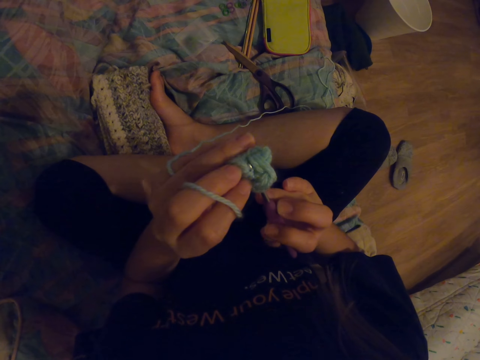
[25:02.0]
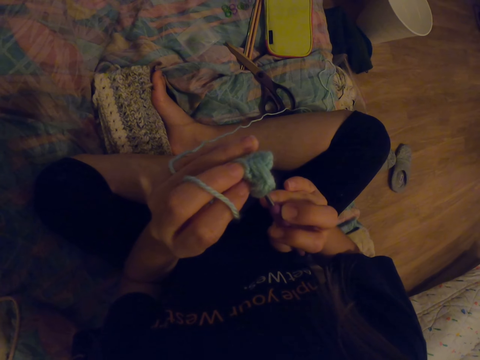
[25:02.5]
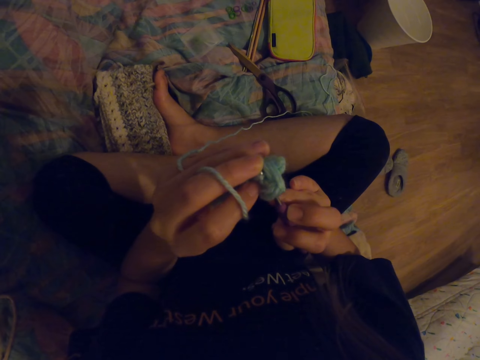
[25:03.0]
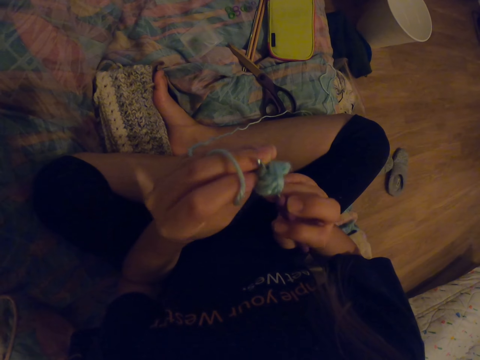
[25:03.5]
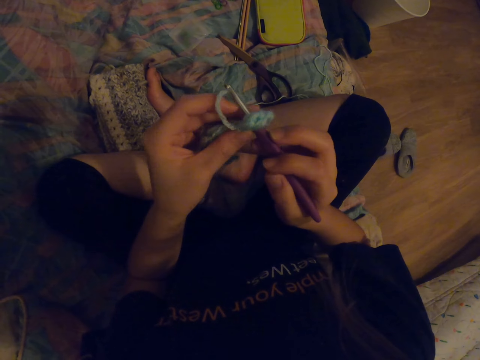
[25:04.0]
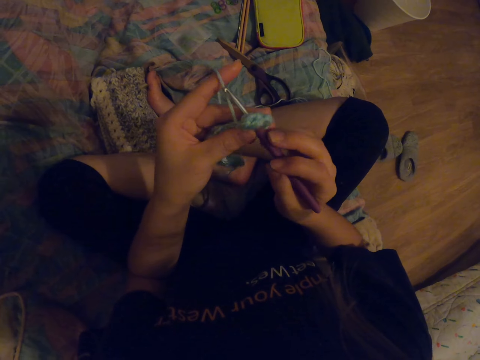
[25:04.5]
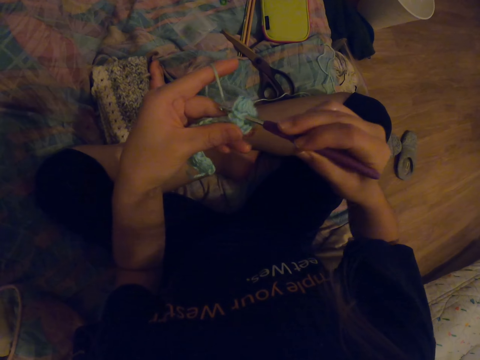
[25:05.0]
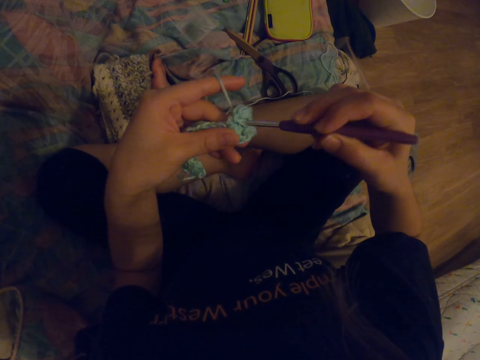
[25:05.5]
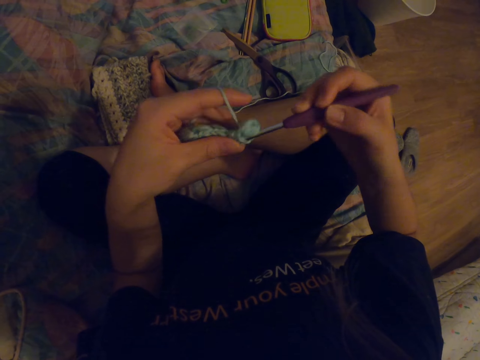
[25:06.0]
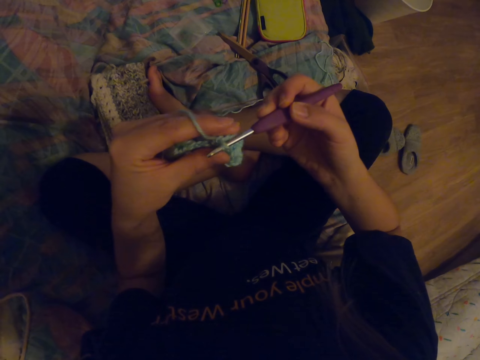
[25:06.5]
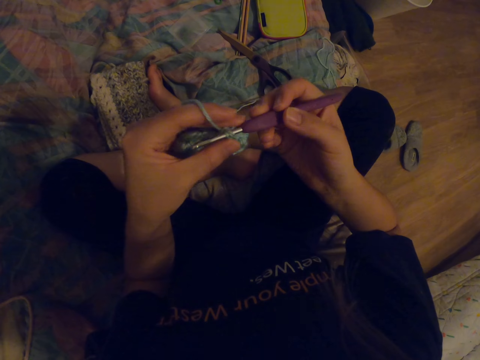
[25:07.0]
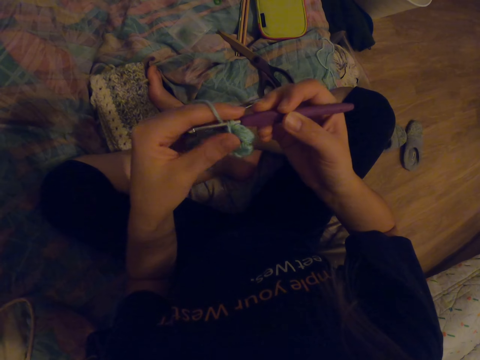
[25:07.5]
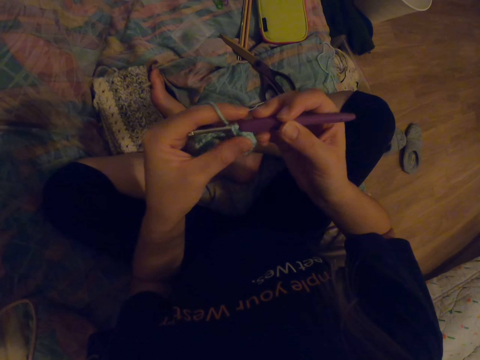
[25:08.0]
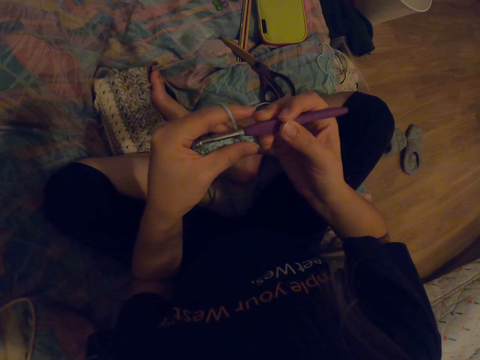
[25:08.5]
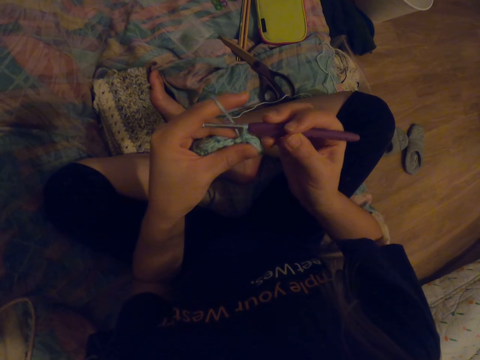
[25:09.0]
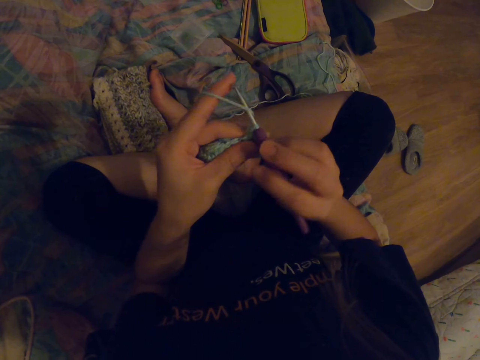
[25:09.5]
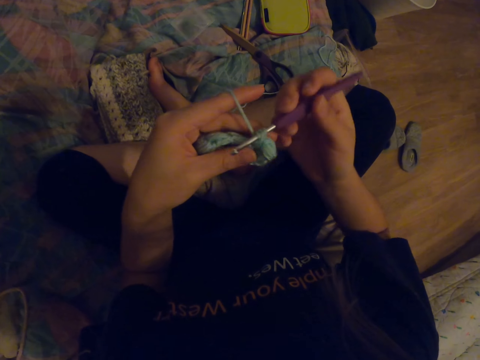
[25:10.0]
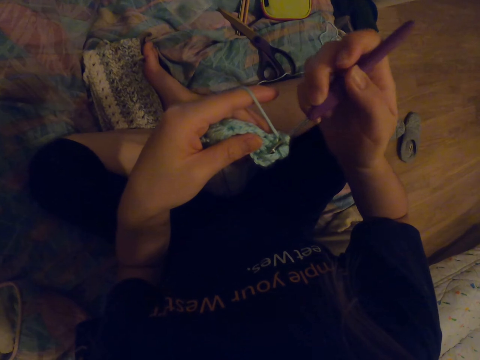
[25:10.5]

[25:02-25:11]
The camera wearer knits the fabric with a crochet hook.

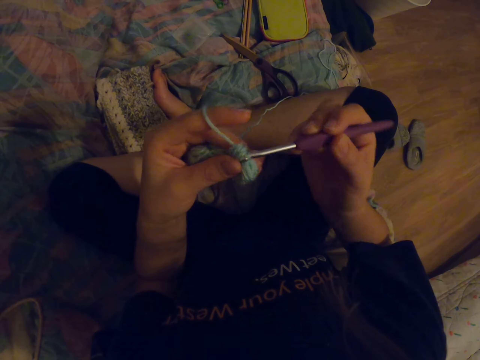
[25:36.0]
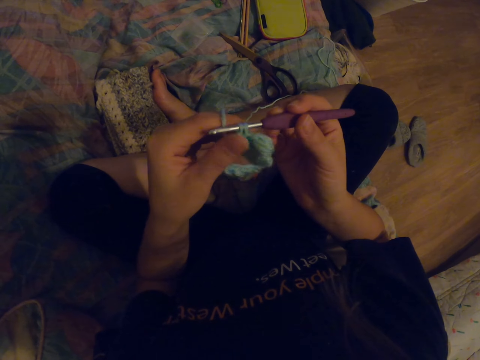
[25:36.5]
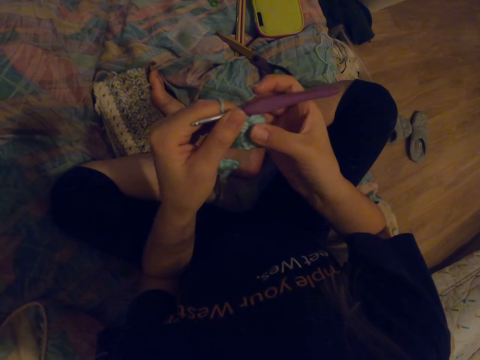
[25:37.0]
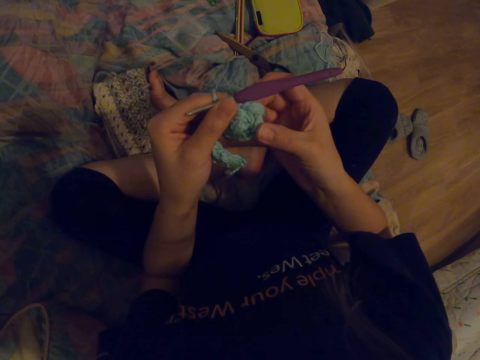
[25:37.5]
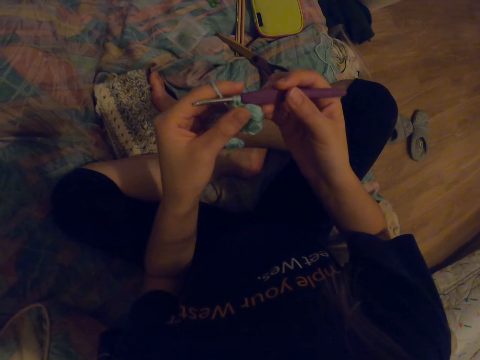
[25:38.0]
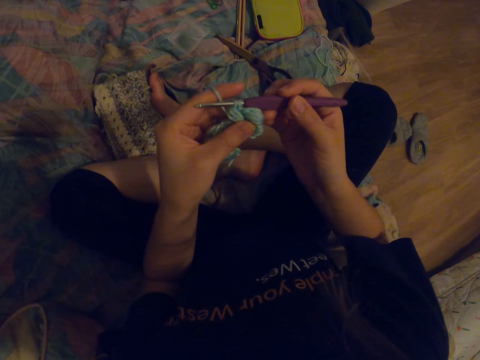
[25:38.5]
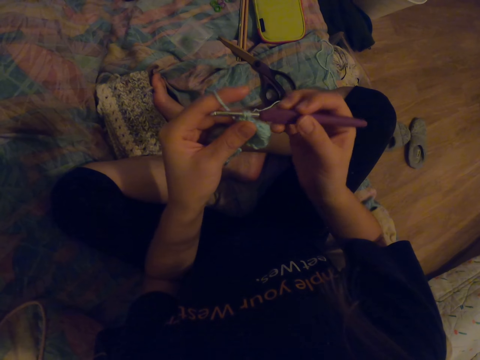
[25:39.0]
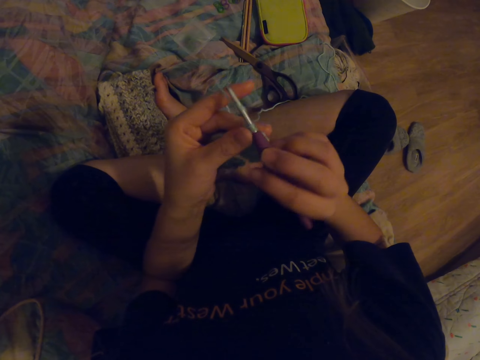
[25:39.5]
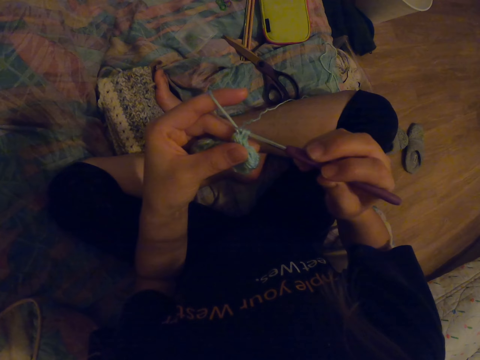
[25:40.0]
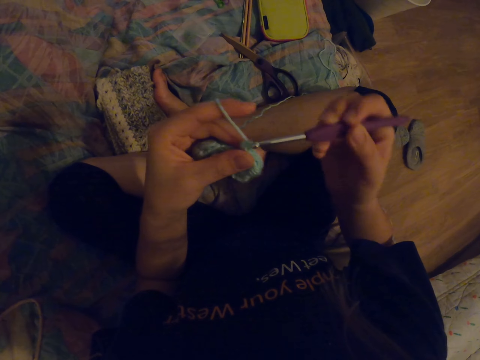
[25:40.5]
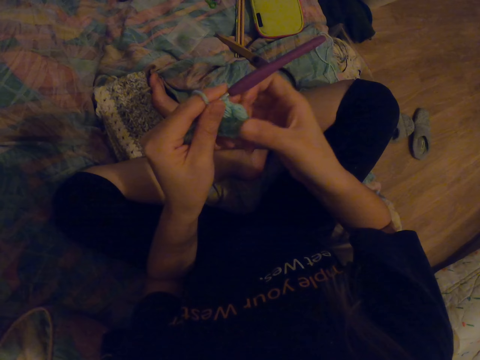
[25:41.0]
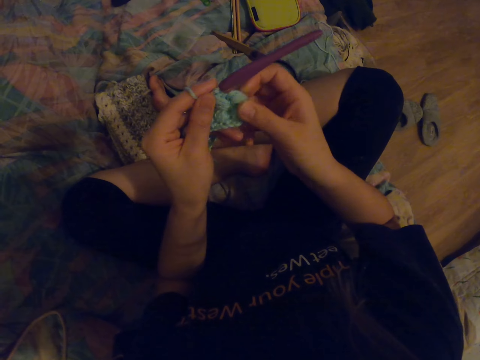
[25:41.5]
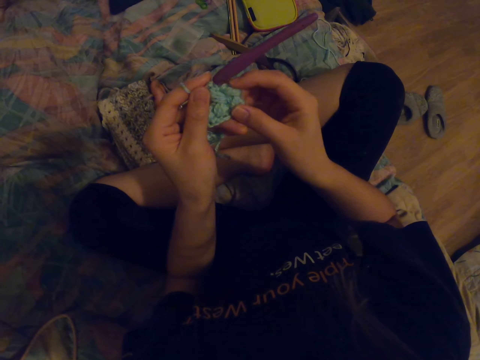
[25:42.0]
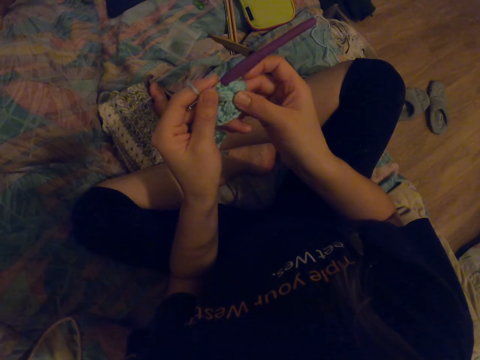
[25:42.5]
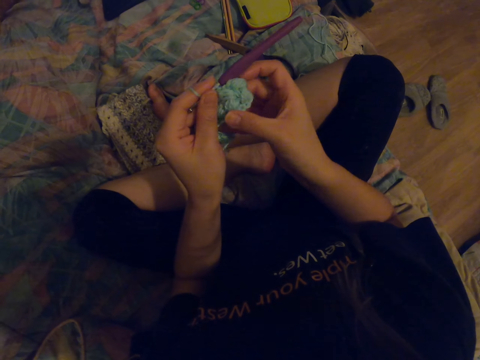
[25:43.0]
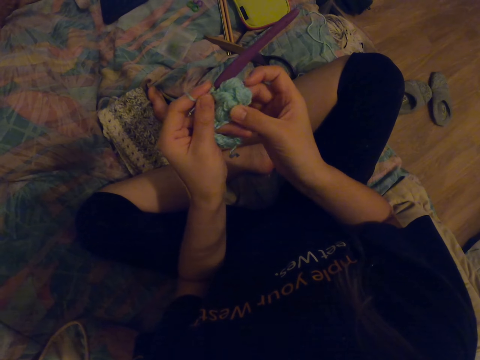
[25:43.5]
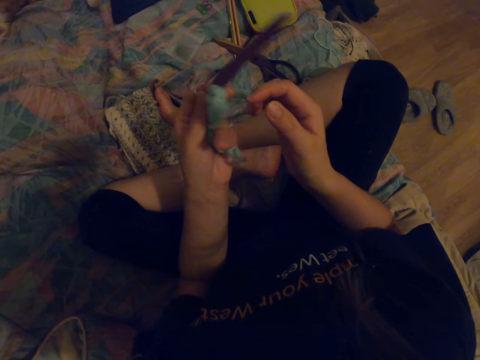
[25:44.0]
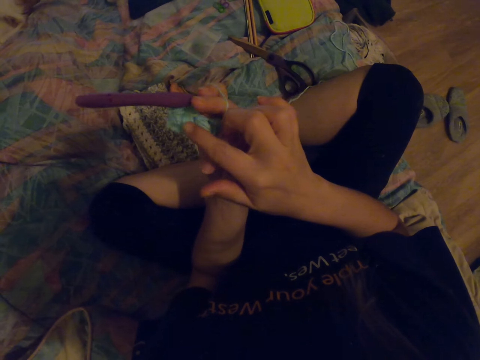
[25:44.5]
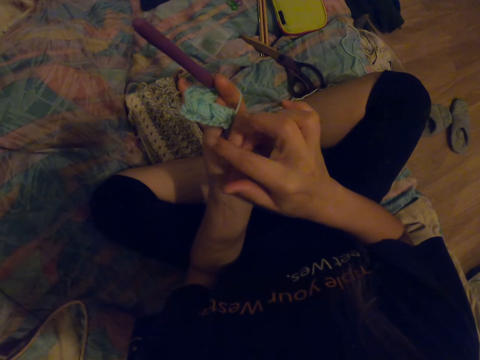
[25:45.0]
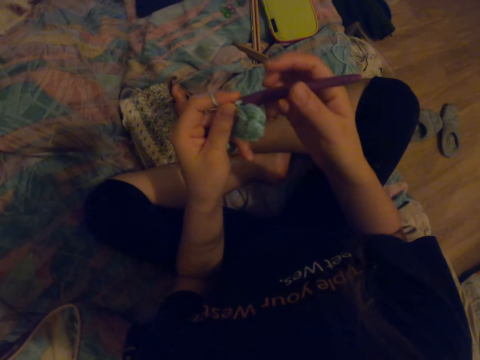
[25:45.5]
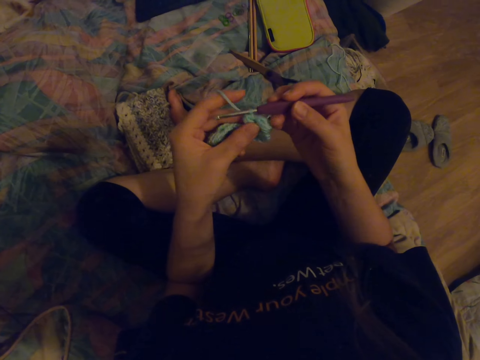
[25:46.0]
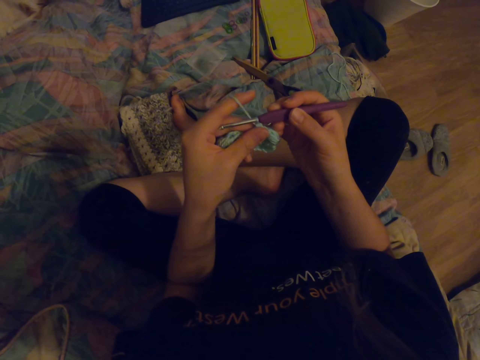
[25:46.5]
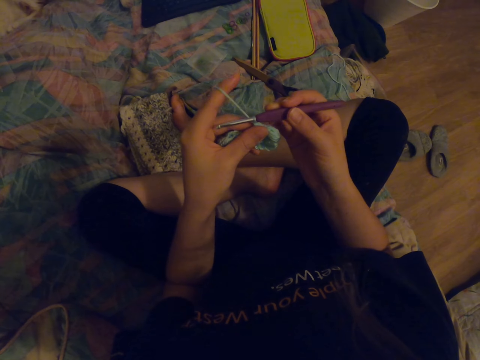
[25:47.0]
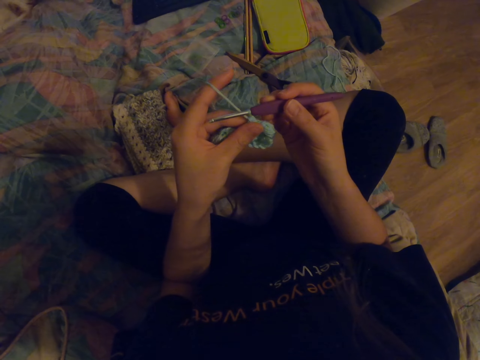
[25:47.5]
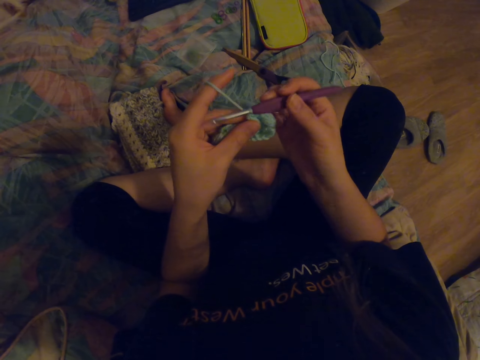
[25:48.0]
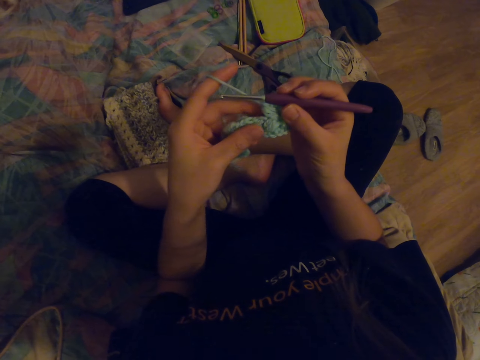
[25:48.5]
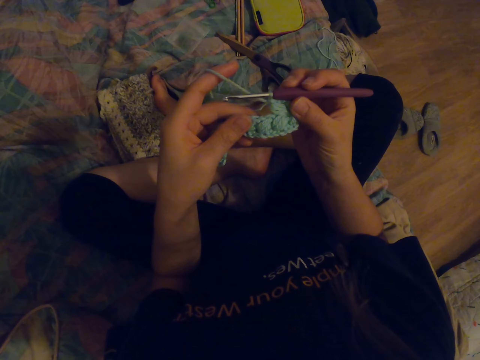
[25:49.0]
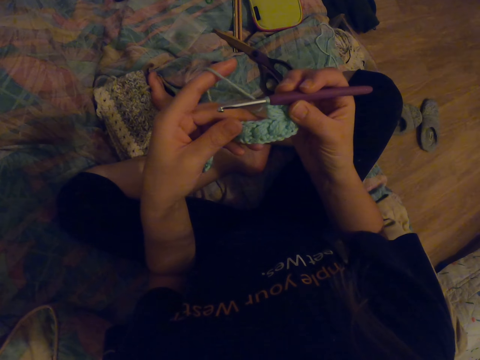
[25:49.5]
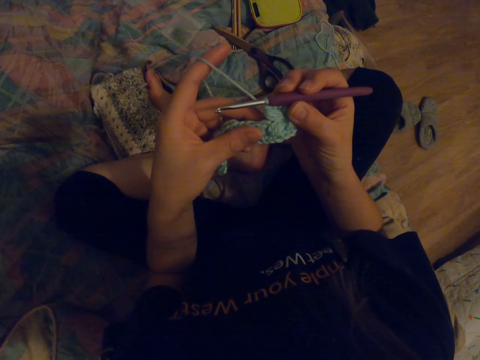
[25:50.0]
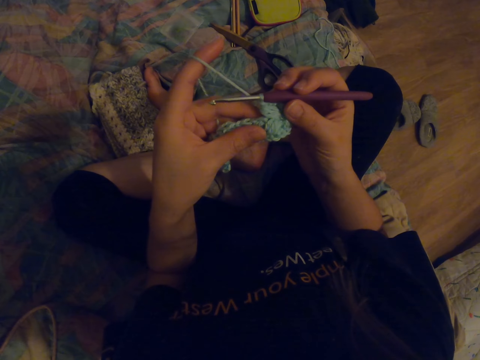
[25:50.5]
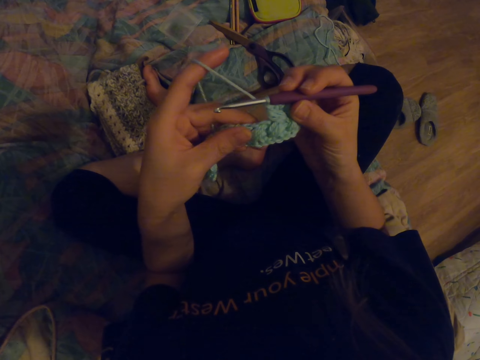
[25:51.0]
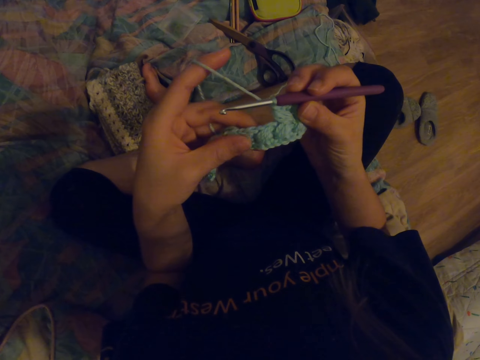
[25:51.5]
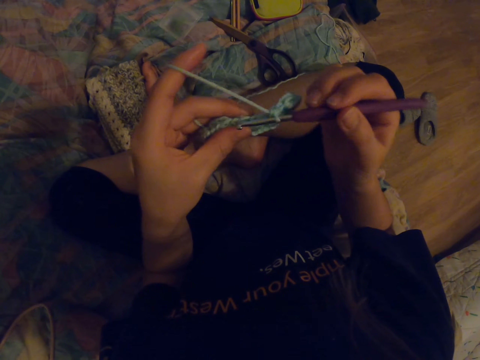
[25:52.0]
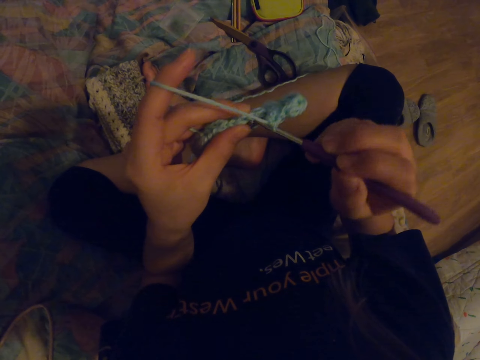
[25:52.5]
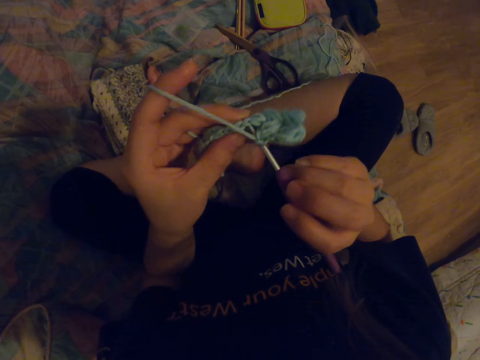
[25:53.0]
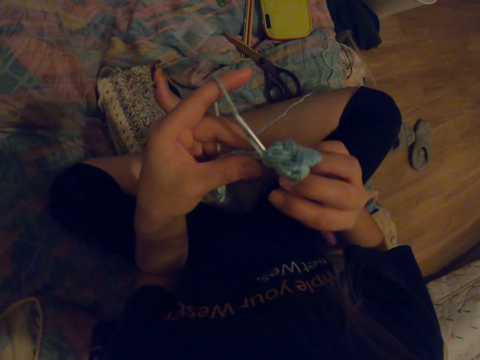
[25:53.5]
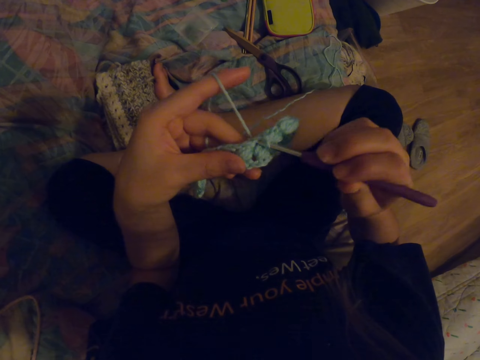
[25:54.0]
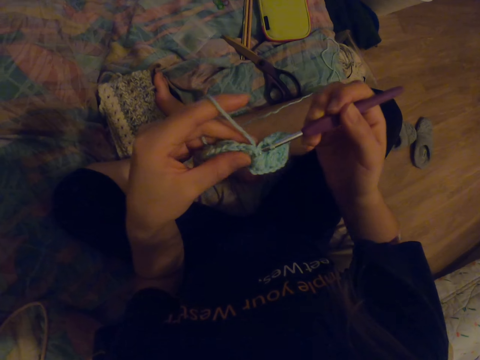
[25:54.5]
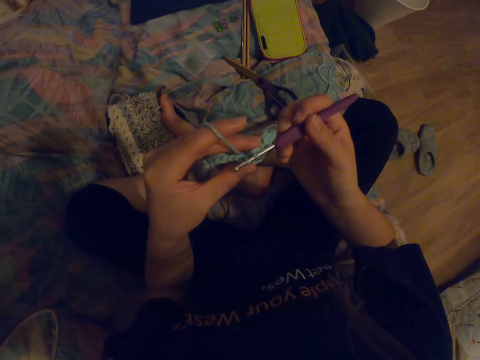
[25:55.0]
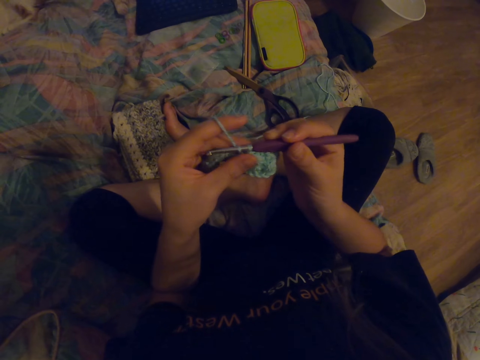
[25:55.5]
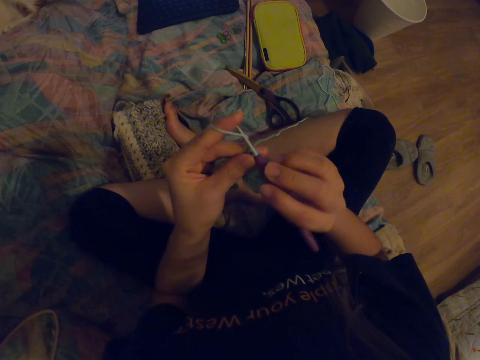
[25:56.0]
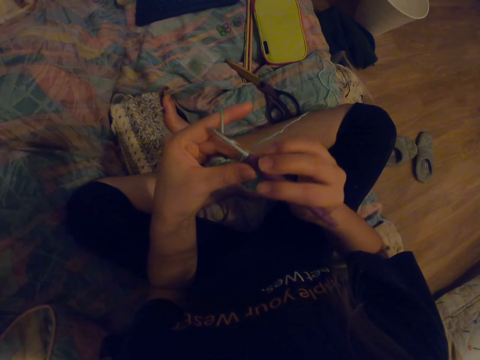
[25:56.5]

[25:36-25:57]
The camera wearer straightens a fabric. They look at the fabric. They knit the fabric with a crochet hook. They straighten the fabric. They look at the fabric. They turn the fabric. They knit the fabric with the crochet hook.
